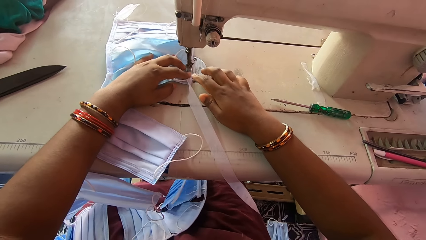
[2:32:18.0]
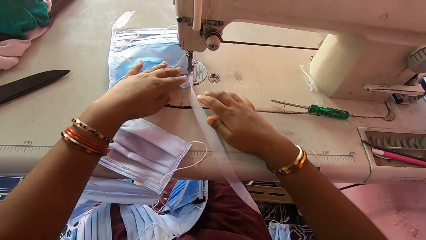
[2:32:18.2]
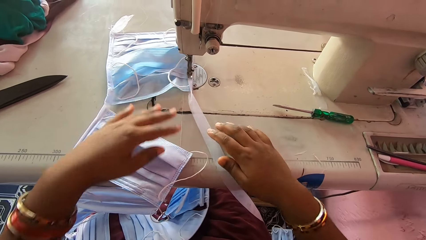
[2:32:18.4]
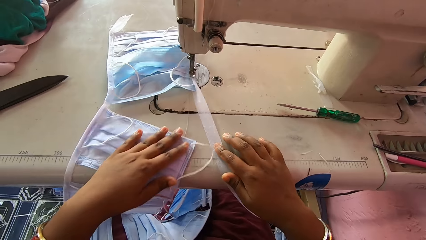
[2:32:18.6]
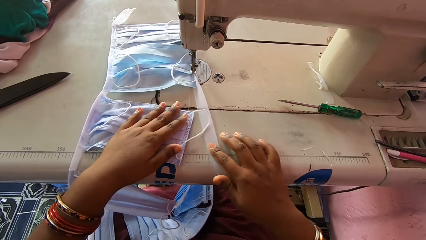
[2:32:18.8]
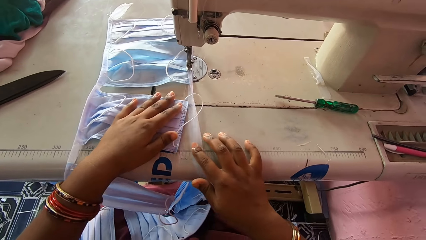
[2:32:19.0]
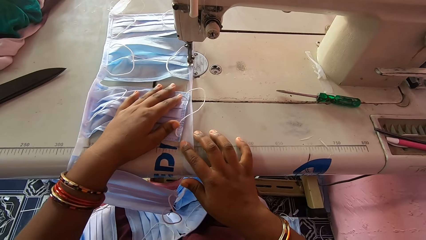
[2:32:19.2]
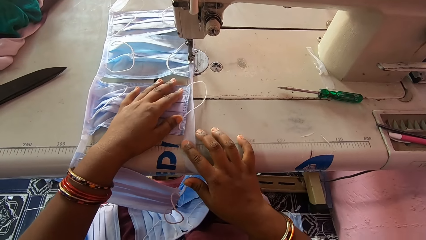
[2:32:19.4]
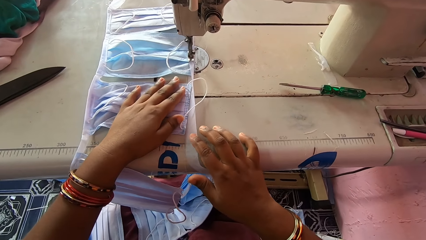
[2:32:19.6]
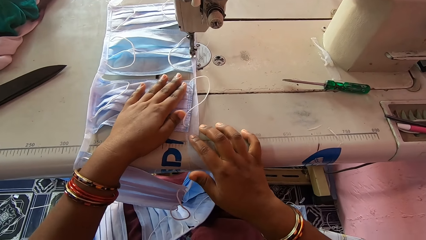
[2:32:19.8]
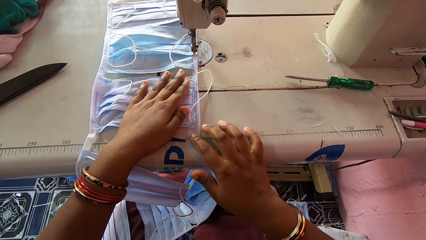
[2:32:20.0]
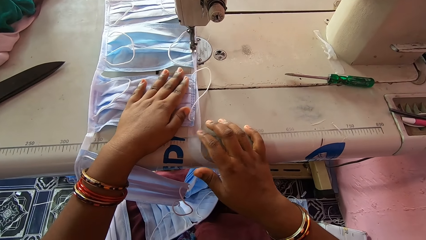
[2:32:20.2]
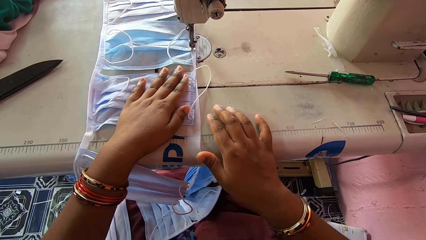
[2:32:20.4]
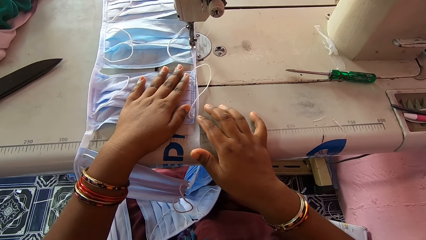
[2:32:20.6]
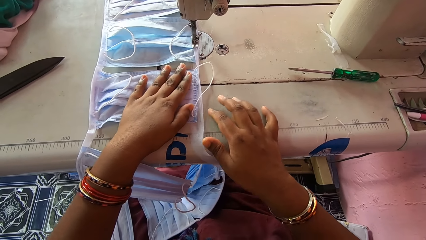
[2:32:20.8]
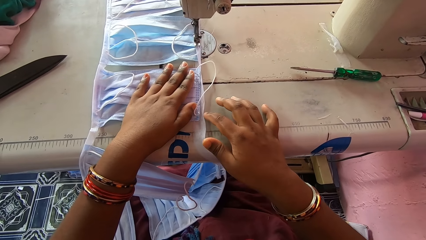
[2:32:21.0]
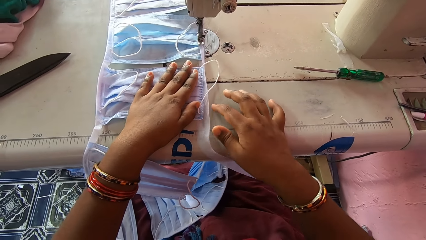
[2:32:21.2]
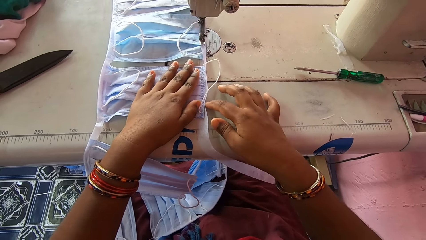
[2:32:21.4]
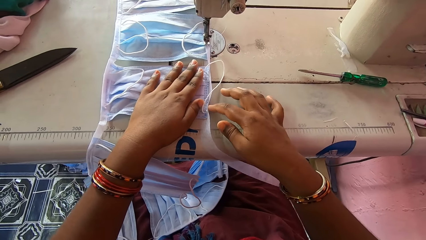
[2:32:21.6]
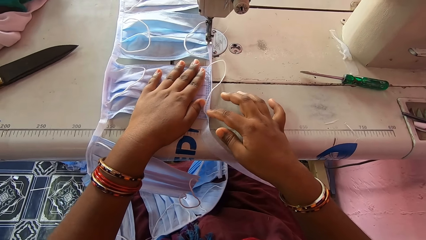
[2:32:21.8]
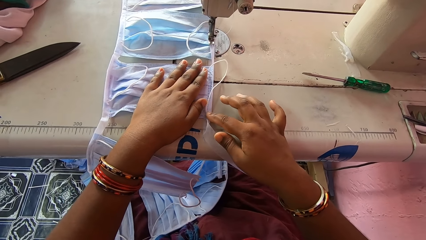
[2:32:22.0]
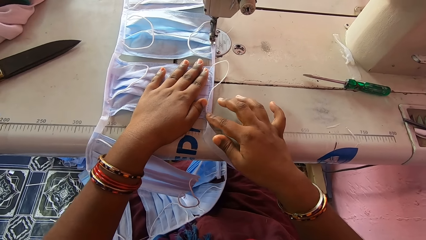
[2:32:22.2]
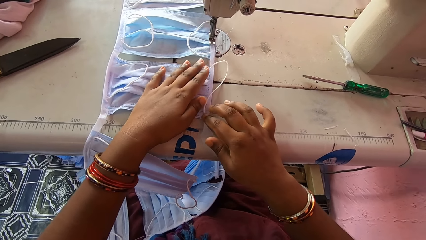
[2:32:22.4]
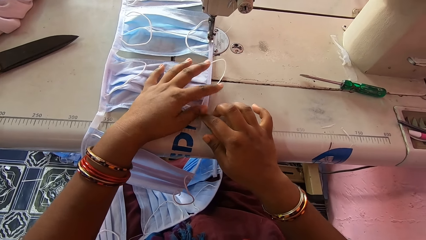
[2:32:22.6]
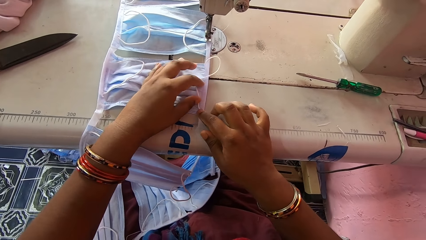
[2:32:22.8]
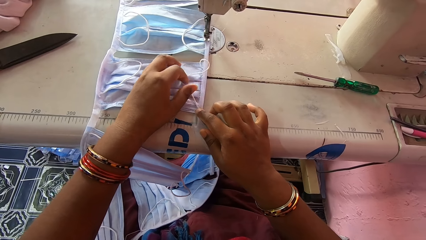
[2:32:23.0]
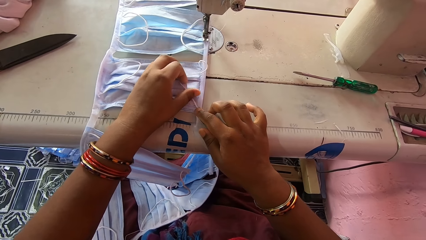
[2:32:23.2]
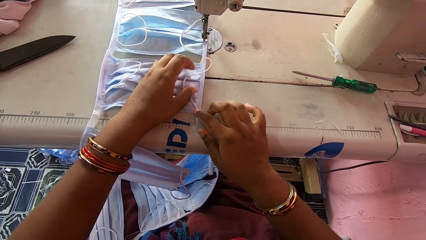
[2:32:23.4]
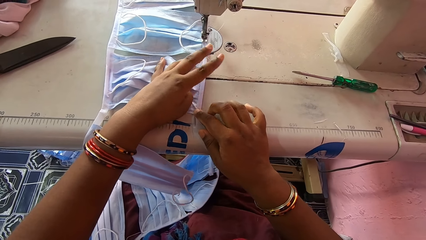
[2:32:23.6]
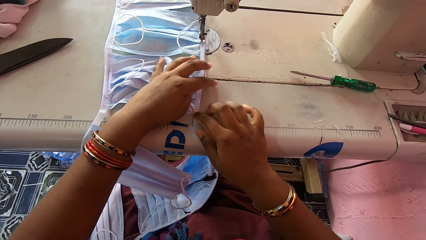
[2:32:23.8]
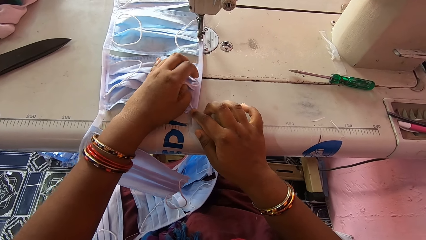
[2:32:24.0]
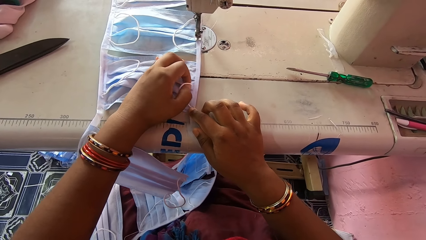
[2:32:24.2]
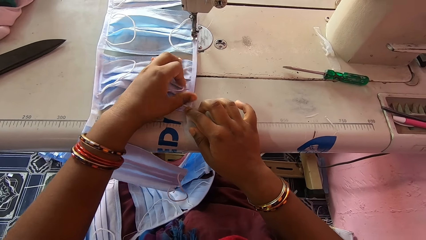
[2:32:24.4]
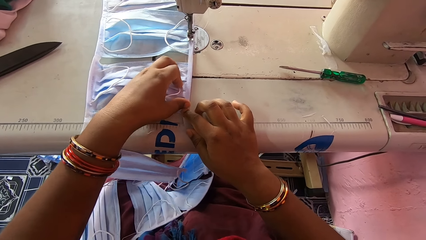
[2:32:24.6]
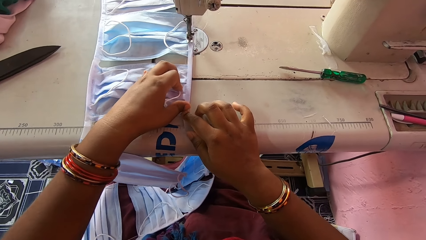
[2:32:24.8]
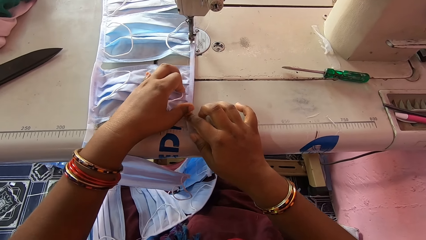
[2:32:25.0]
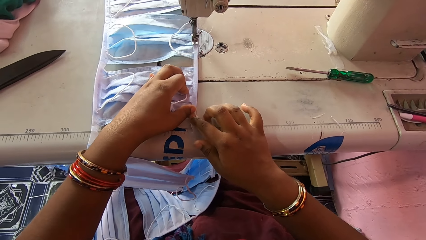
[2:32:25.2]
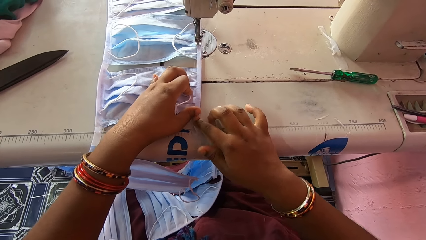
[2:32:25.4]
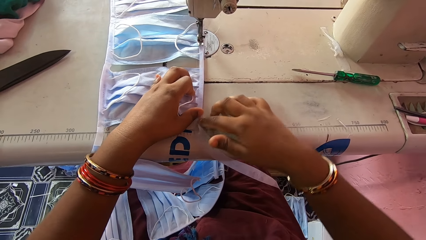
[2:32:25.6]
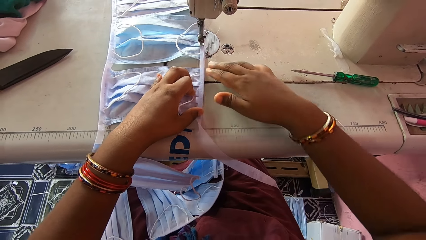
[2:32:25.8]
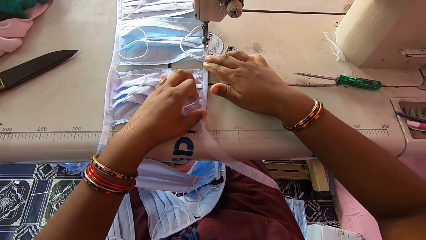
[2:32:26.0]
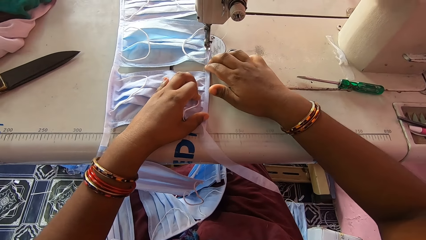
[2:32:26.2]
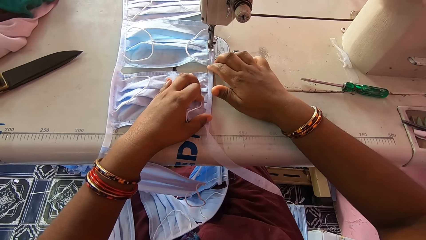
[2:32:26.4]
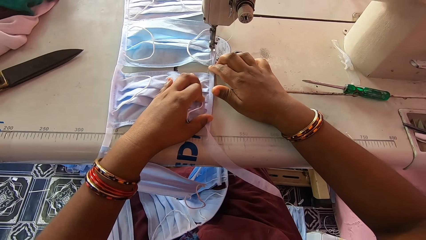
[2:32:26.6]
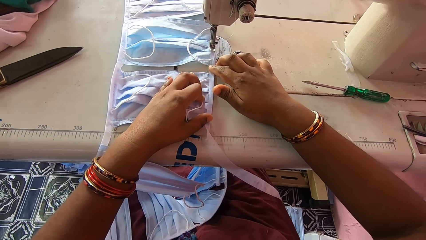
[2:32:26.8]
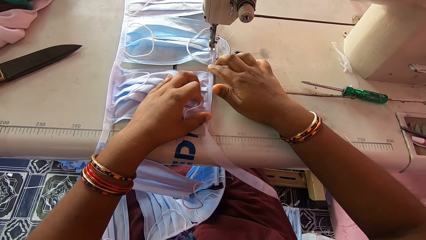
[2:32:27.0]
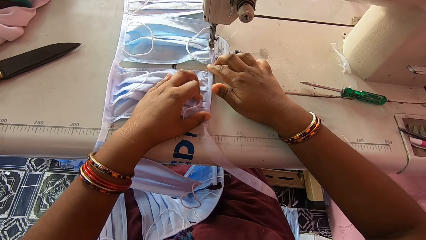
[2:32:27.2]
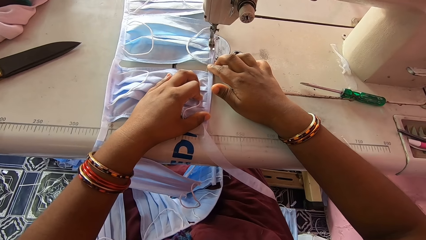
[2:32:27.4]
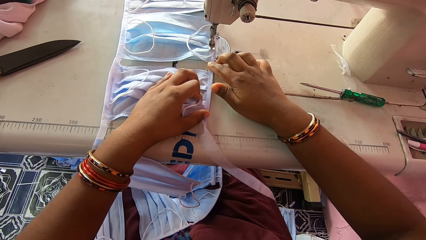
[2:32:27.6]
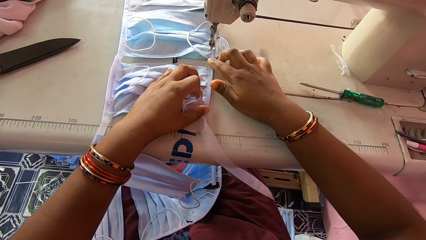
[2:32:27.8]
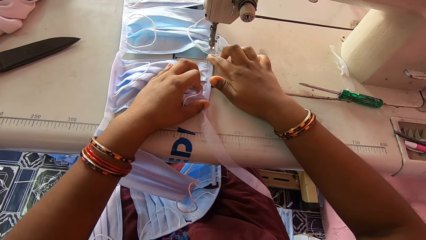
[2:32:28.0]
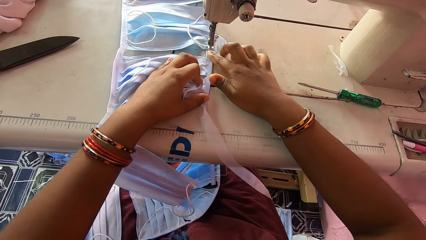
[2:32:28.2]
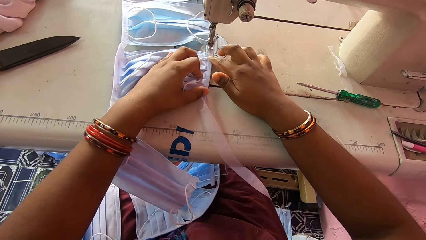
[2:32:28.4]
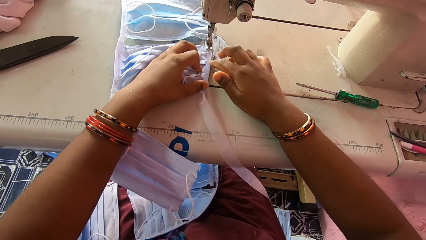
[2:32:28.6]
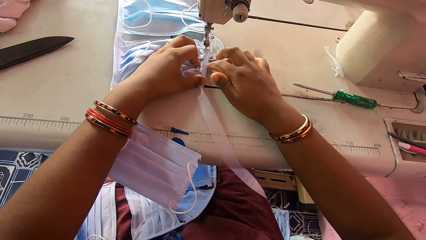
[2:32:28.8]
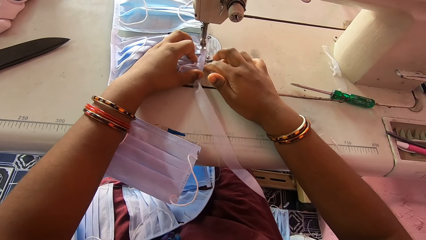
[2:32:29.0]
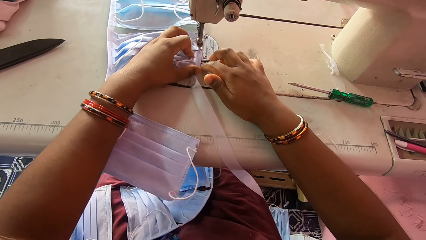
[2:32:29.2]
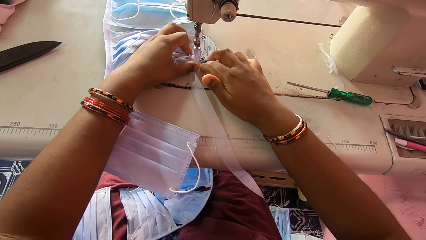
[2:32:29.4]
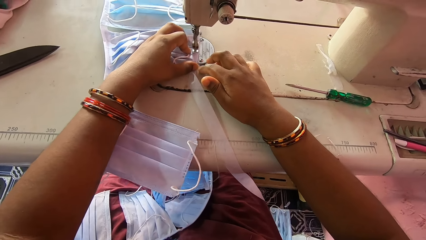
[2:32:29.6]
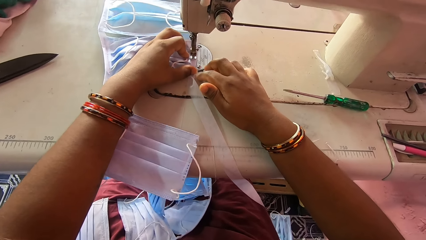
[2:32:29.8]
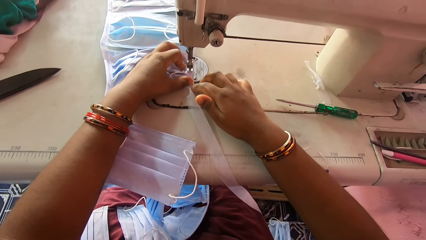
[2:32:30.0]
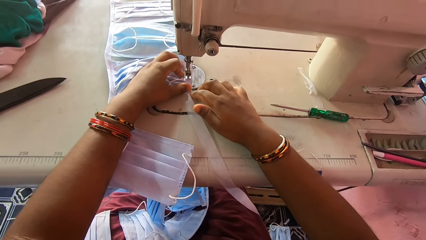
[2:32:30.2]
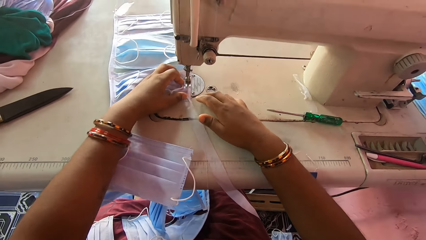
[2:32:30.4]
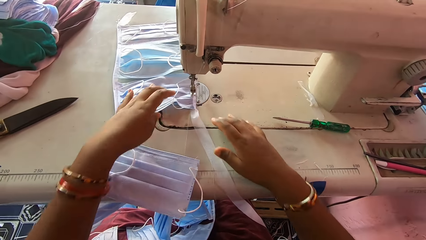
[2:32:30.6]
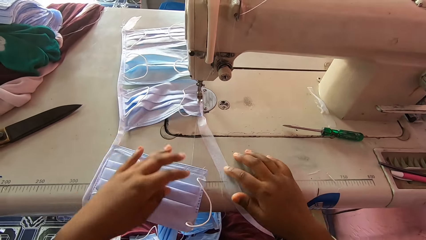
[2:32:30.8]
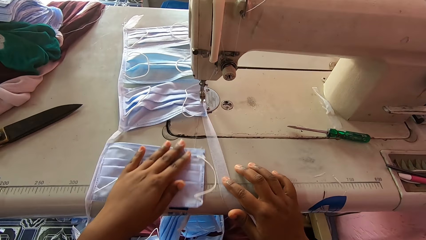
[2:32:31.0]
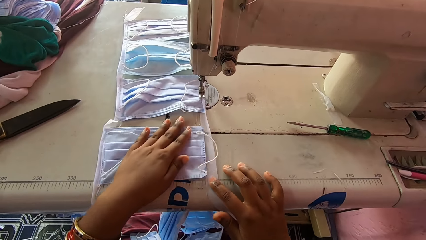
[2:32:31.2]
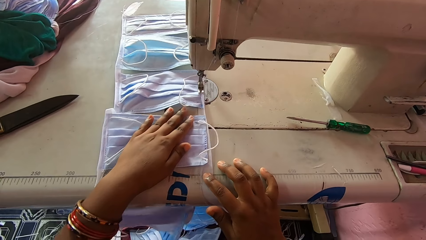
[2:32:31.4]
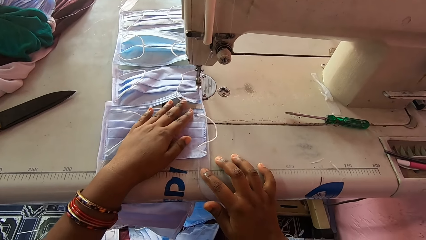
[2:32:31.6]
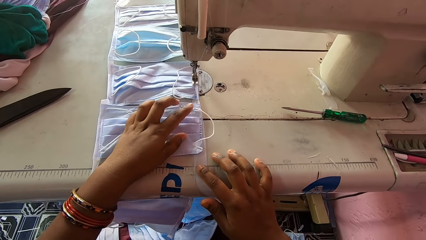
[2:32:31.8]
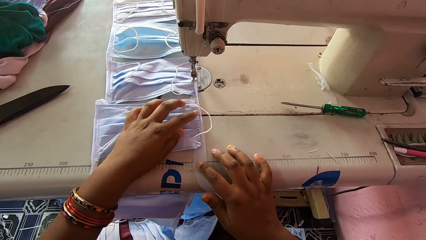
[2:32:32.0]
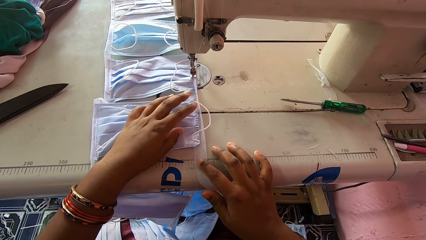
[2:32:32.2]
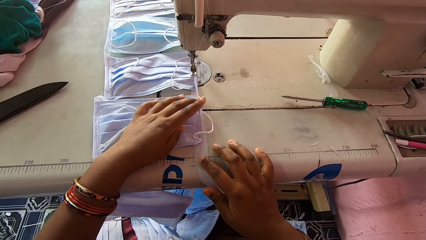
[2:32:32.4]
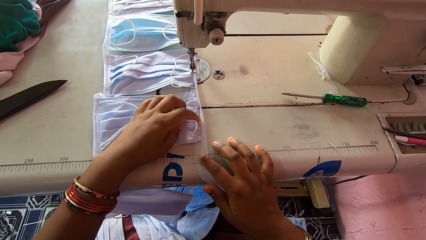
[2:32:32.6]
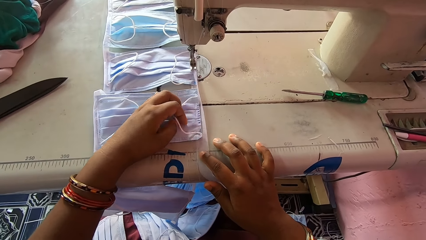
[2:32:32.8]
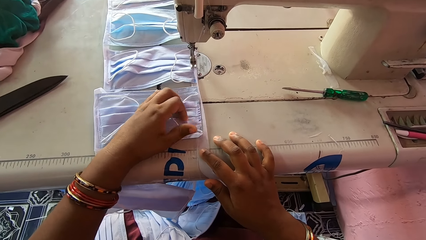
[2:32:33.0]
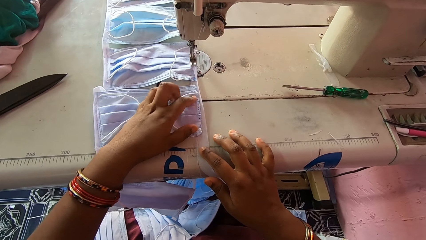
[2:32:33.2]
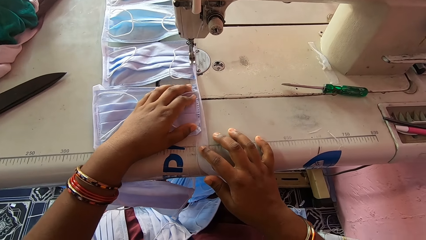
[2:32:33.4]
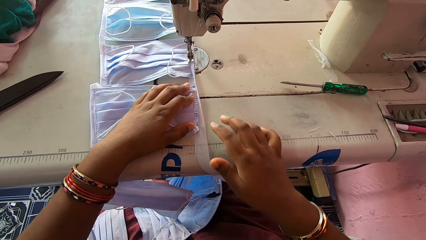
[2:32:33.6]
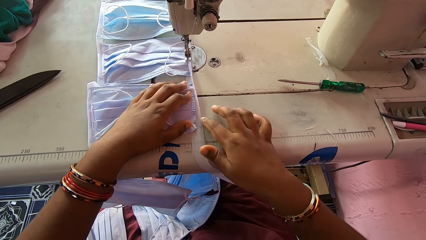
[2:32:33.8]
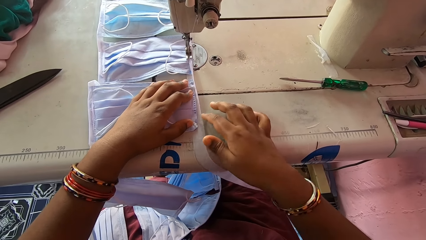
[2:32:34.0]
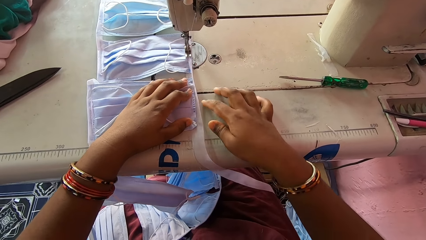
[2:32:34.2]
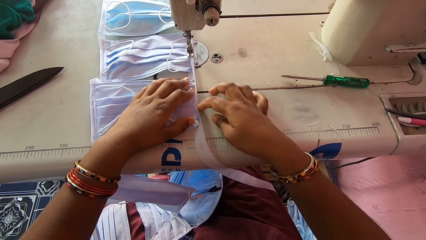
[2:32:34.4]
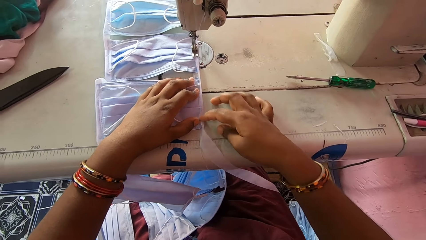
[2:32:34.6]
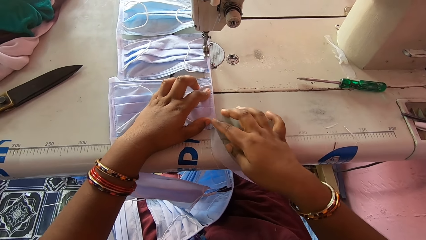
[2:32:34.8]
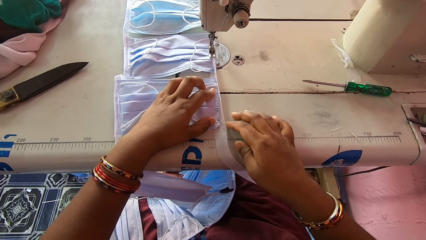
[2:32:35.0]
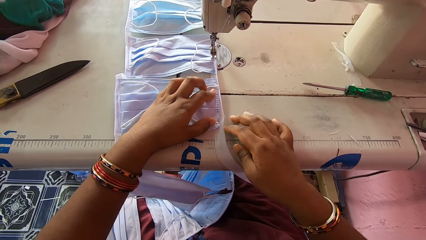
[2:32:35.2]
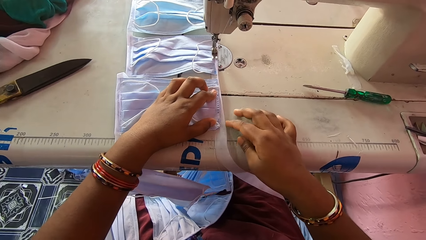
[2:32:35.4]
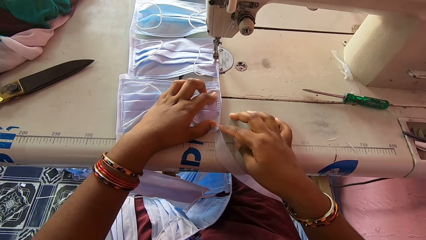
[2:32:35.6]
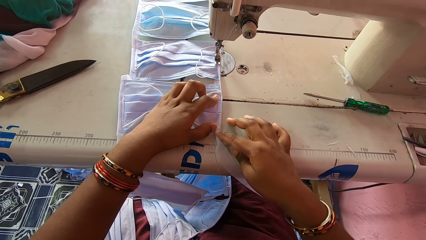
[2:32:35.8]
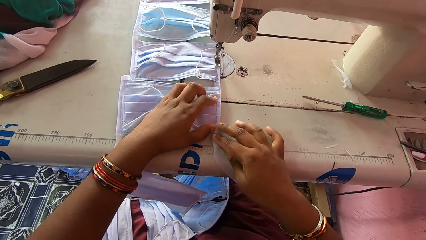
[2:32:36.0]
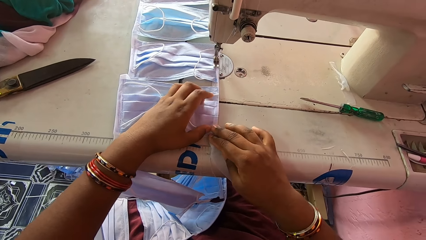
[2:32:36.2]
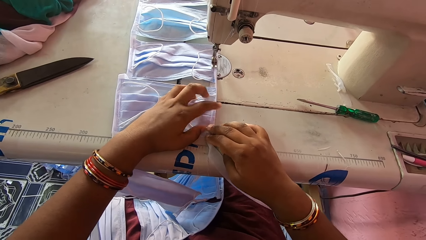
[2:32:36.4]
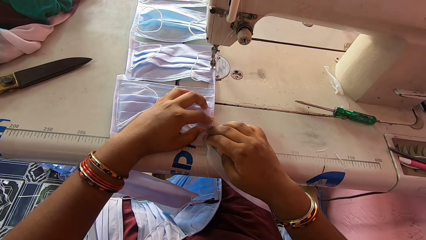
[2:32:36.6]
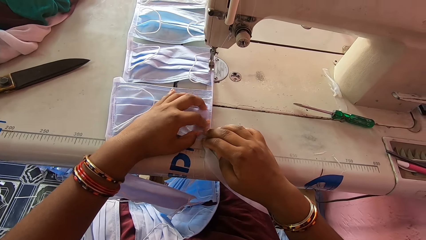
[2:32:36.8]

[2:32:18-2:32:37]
The camera wearer folds the stay tape around the edge of a nose mask with her hands on the machine bed. She smoothens a face mask. She sews the nose mask with the sewing machine. She folds the stay tape around the edge of the nose mask with her hands on the machine bed. She smoothens the face mask.
